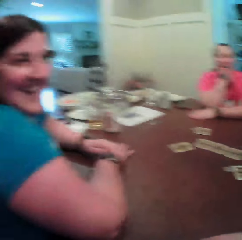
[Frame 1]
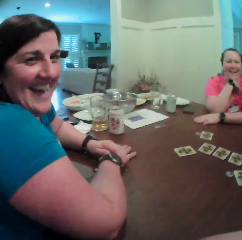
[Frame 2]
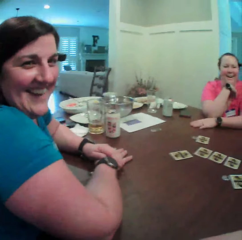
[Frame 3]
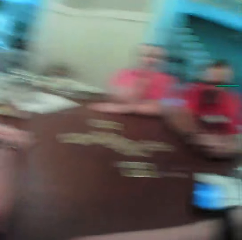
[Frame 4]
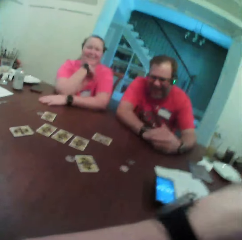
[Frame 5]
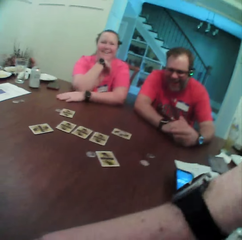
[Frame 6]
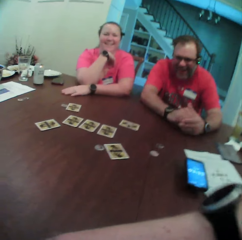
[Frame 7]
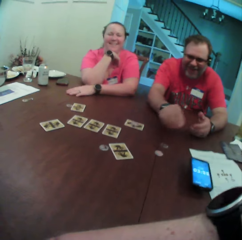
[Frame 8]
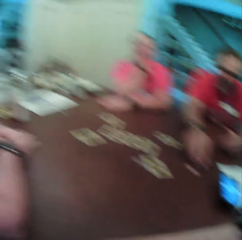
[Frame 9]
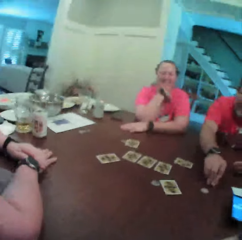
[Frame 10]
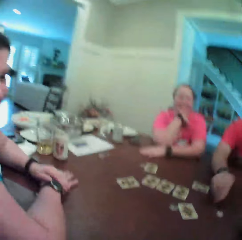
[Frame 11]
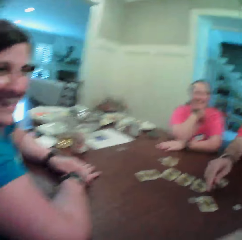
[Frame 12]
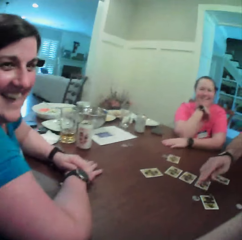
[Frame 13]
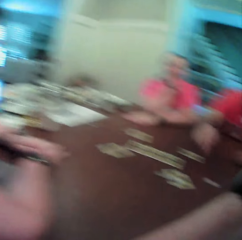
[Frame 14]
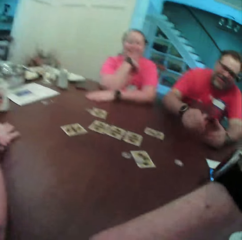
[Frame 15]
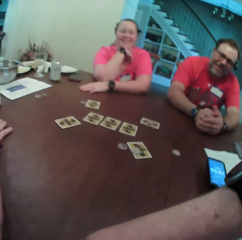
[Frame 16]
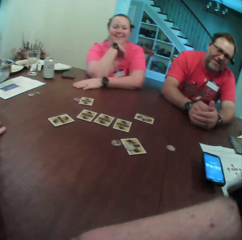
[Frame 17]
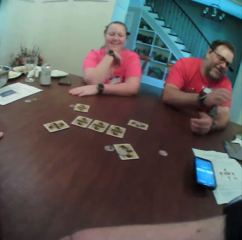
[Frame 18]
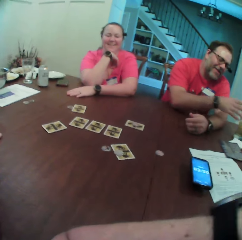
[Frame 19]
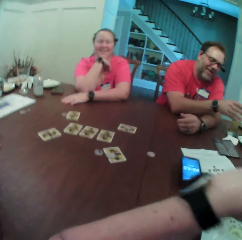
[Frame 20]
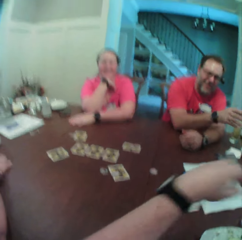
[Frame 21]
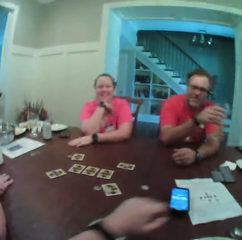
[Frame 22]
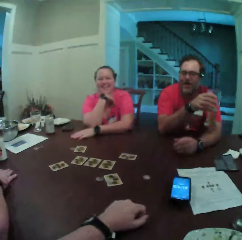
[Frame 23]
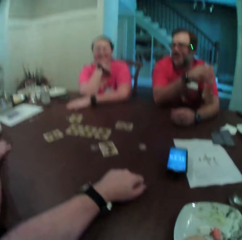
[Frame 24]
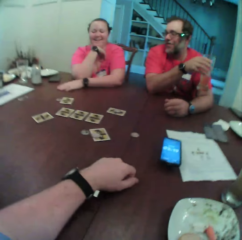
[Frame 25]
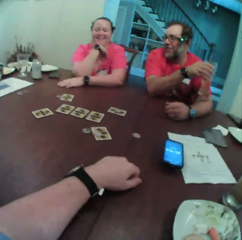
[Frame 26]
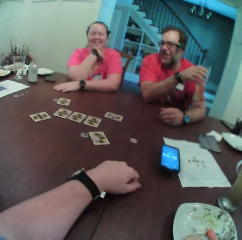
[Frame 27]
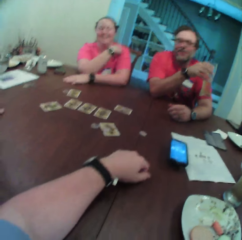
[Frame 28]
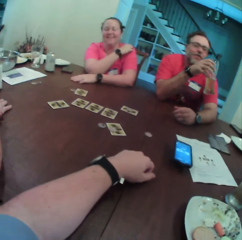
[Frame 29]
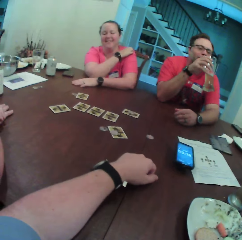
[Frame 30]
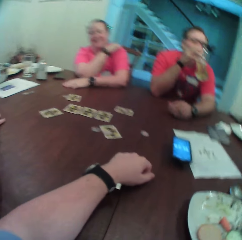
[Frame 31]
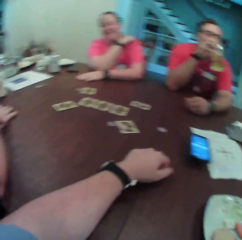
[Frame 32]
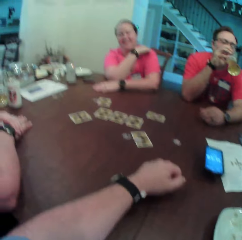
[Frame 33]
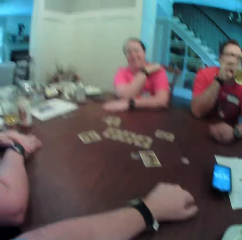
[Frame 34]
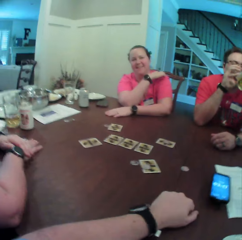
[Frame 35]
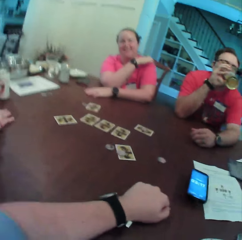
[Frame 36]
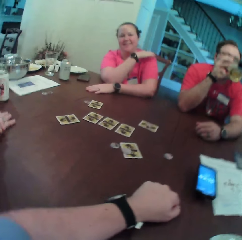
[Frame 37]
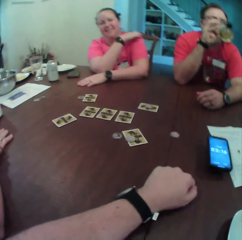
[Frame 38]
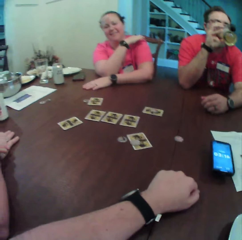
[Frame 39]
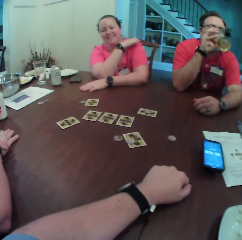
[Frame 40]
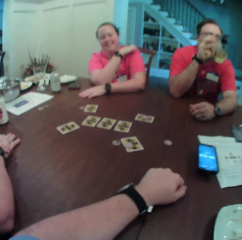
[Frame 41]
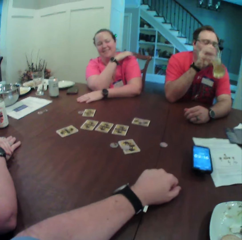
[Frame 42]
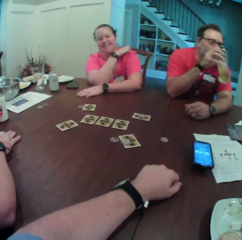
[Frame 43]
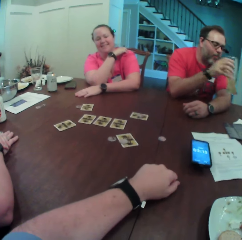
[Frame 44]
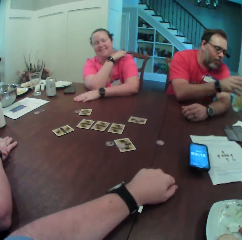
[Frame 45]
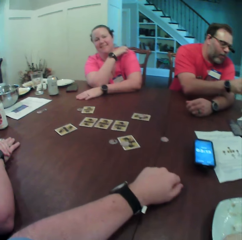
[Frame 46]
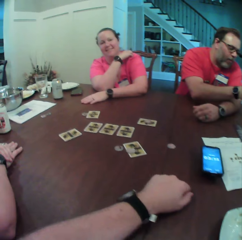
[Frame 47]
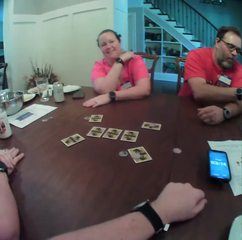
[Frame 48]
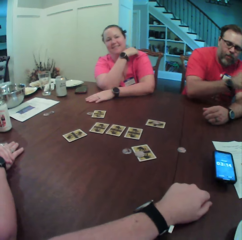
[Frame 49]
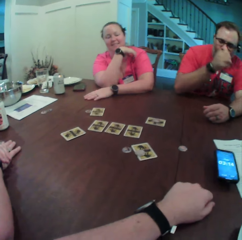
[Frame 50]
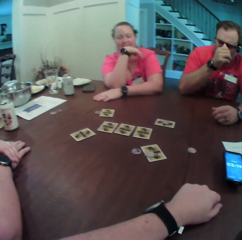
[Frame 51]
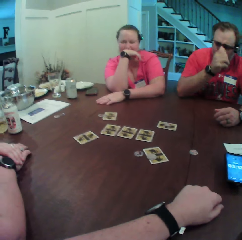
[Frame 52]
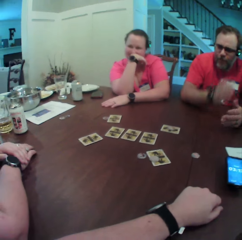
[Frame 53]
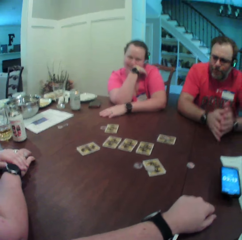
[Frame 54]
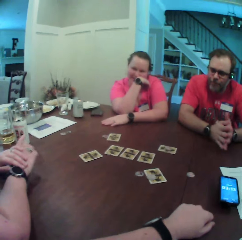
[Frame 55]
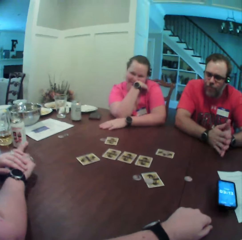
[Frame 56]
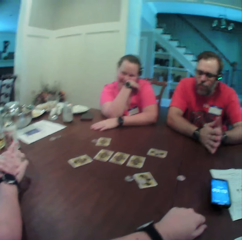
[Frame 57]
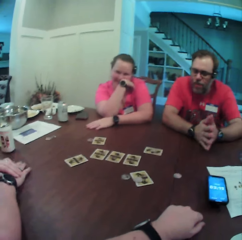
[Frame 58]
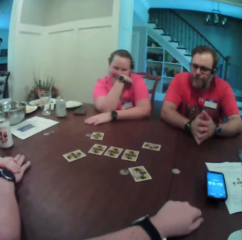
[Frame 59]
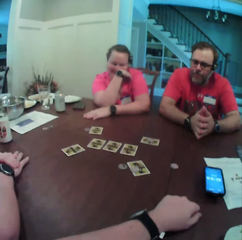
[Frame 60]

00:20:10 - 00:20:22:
The man picks up a token from the table with his right hand. He places the token in his right hand on a card on the table. He carries a glass of wine from the table with his right hand. He drinks from the glass of wine in his right hand. He places the glass of wine in his right hand on the table.

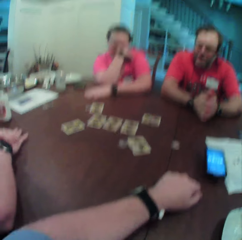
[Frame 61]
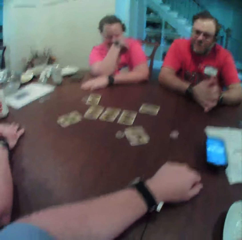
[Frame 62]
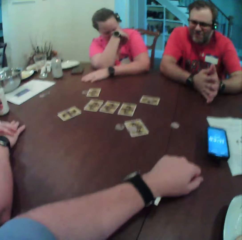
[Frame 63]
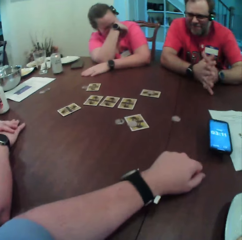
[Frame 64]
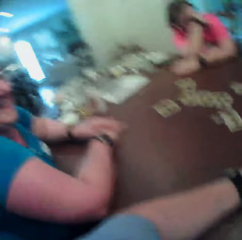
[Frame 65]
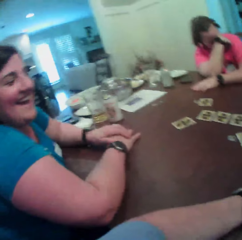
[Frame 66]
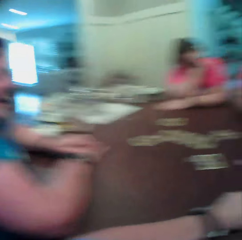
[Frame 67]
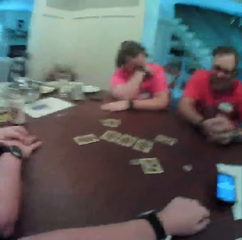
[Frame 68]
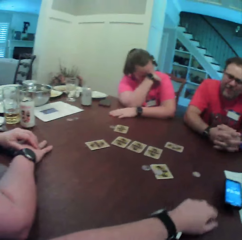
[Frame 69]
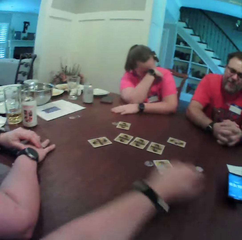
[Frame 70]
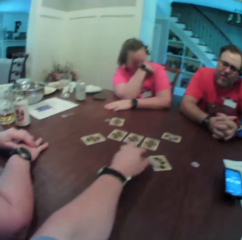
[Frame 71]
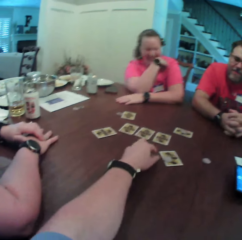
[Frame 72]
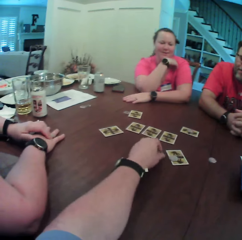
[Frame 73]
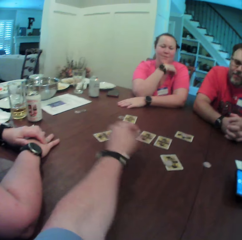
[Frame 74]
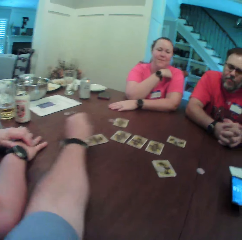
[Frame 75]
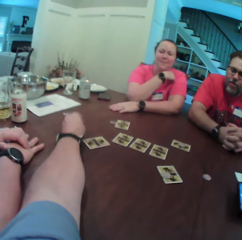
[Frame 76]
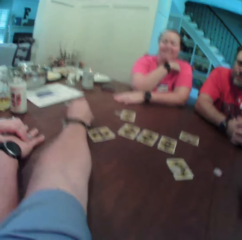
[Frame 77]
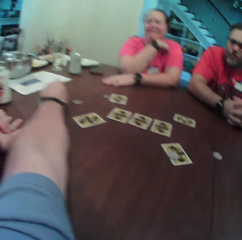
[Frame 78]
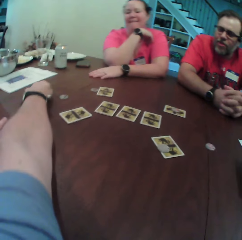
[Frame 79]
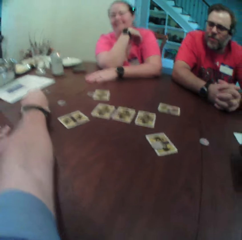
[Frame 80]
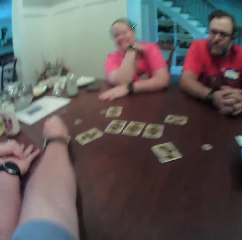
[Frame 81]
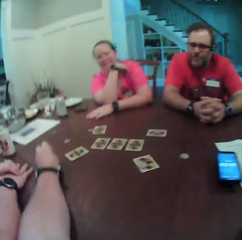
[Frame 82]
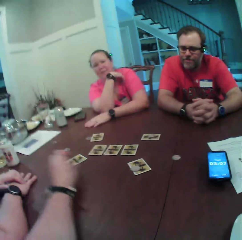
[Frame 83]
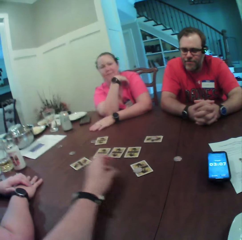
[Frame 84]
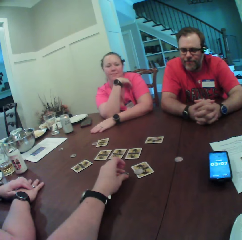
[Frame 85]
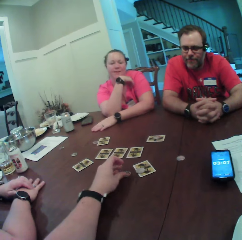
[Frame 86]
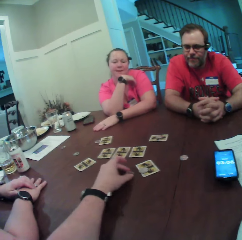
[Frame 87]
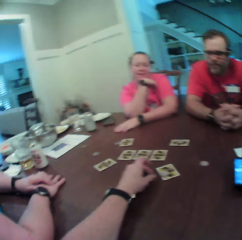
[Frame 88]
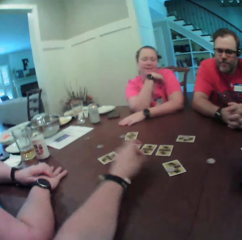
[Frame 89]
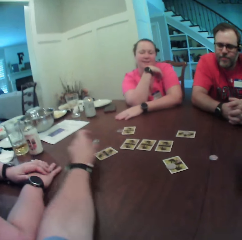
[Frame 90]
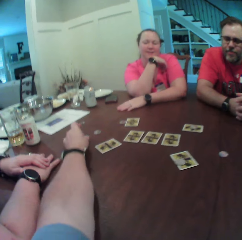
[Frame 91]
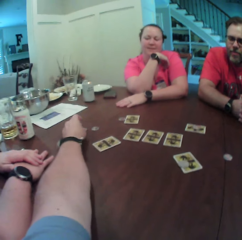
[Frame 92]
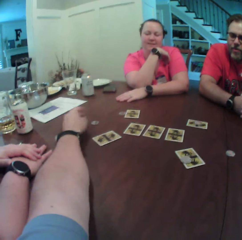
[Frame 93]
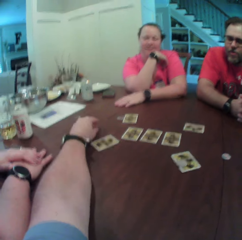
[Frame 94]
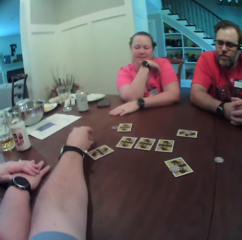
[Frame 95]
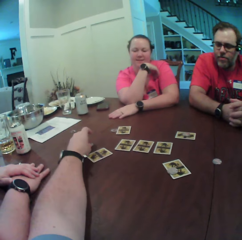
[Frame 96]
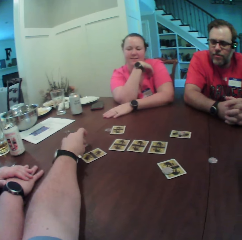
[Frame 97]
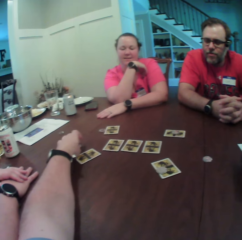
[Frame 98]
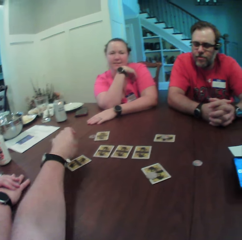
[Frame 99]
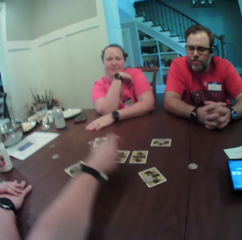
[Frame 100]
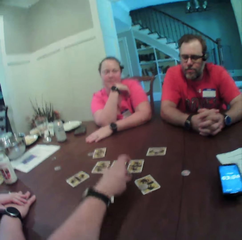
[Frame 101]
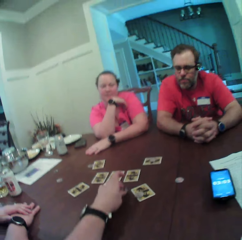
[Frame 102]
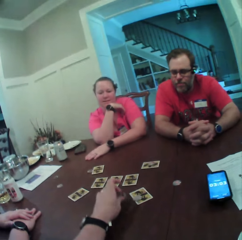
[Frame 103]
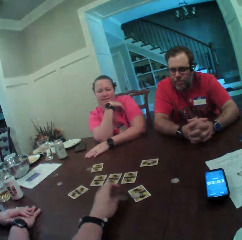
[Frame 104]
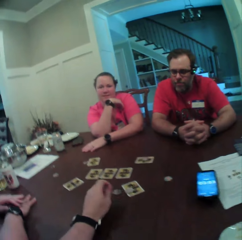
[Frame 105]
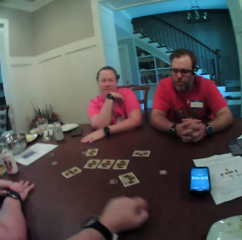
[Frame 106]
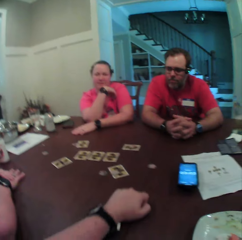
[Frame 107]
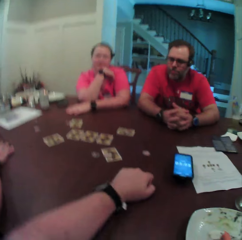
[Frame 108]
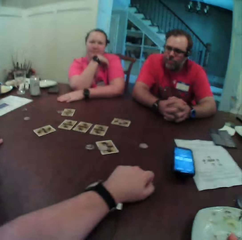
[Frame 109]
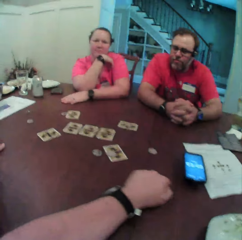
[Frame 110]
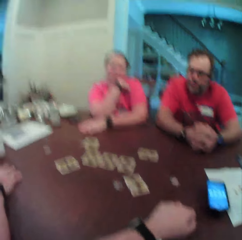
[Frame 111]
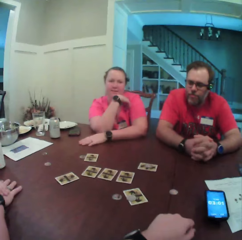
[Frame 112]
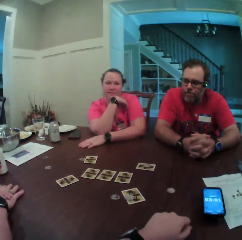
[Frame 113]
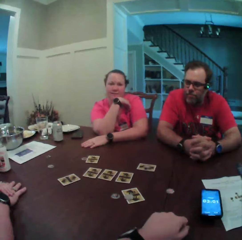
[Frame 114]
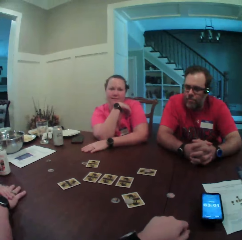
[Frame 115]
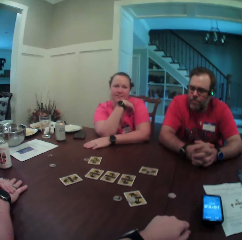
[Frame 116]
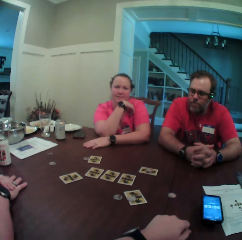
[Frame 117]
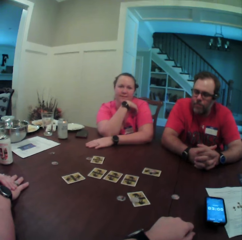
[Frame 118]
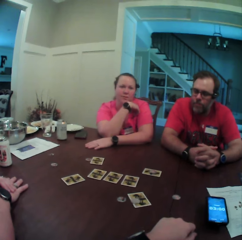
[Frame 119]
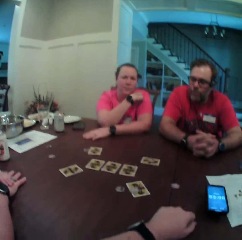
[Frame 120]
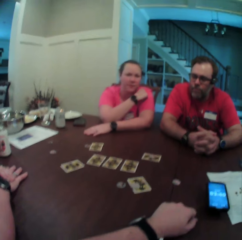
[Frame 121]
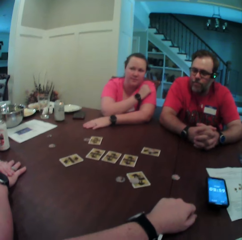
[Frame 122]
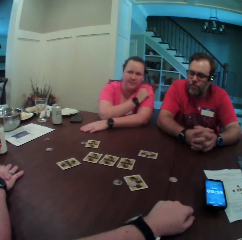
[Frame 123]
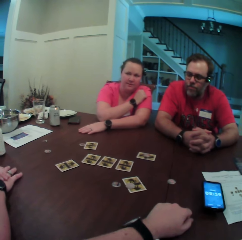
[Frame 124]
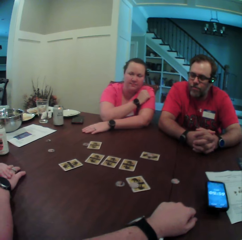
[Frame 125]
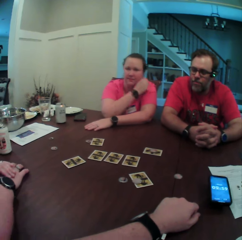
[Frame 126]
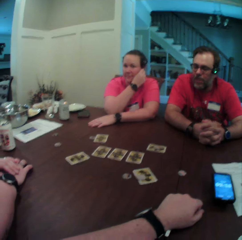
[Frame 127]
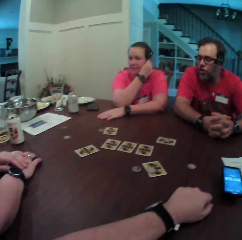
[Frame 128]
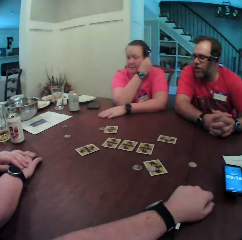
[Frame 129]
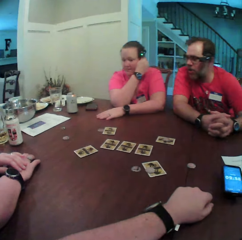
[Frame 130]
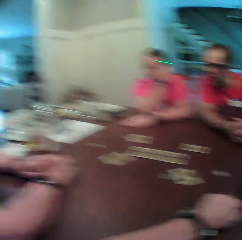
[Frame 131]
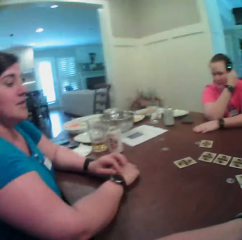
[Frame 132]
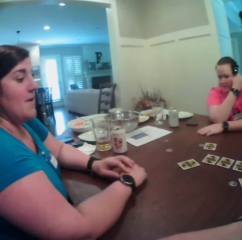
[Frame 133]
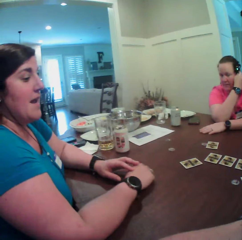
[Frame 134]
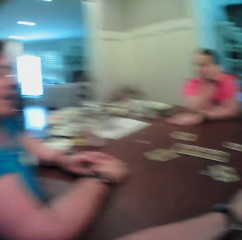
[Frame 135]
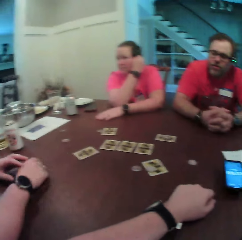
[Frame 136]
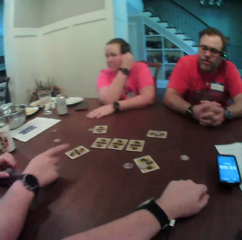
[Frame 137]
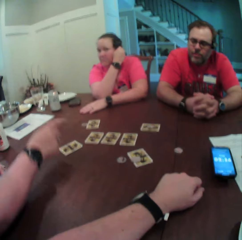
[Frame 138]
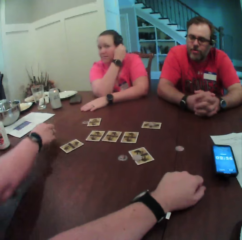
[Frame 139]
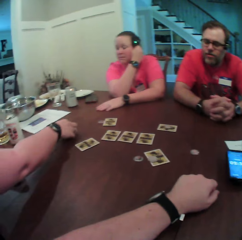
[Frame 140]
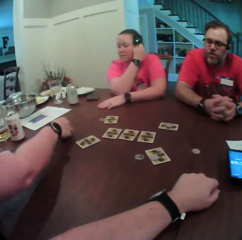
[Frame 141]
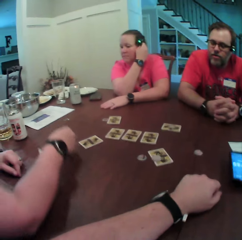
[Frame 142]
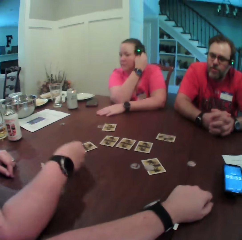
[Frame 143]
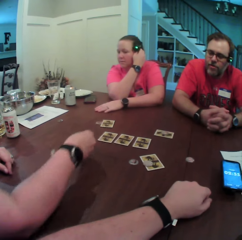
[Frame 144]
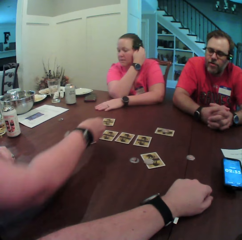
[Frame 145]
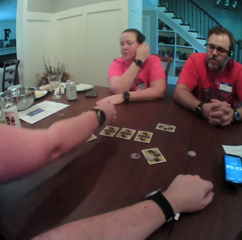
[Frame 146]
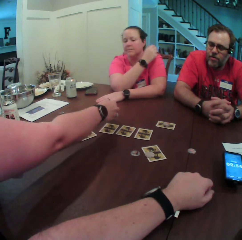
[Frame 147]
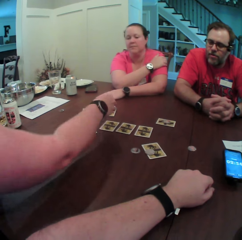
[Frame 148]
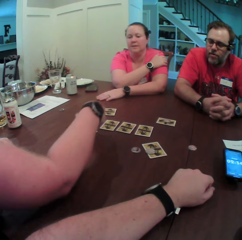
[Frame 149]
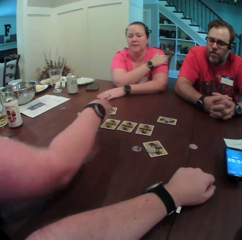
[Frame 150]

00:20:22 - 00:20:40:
The camera wearer picks up a token from the table with his left hand. He places the token in his left hand on the table. He picks up a token from the table with his left hand. He places the token in his left hand on the table. He picks up the token from the table with his left hand. He places the token in his left hand on the table. He picks up a token from the table with his left hand. He places the token in his left hand on the table. A woman picks up a token from the table with her right hand.
